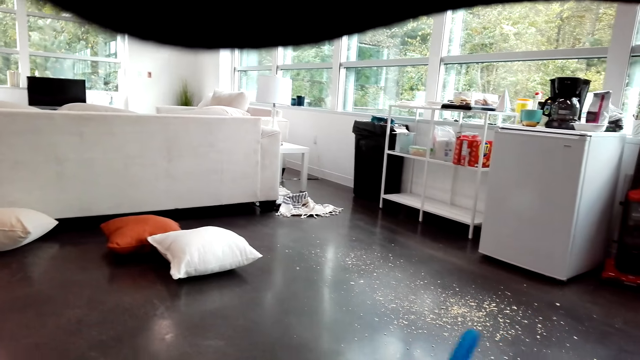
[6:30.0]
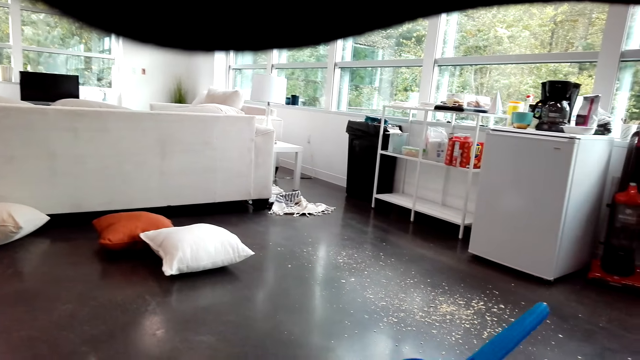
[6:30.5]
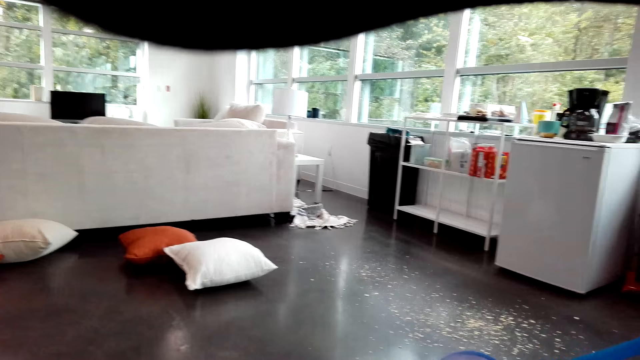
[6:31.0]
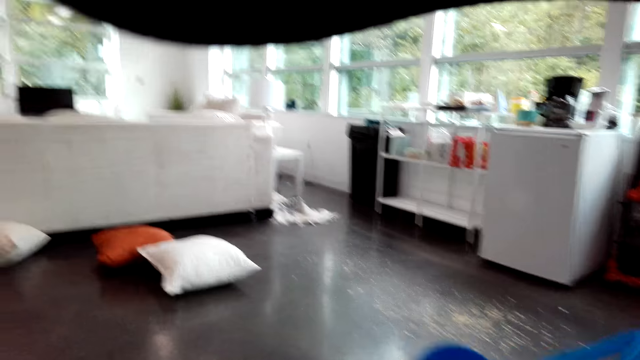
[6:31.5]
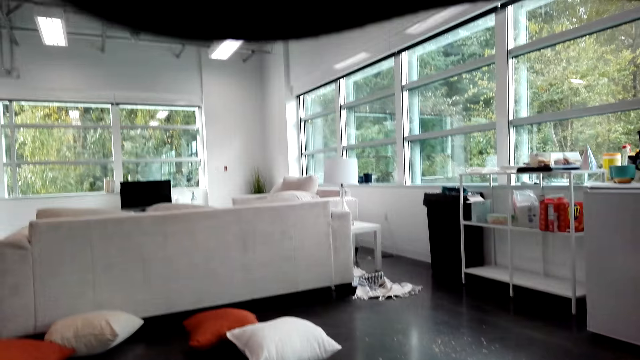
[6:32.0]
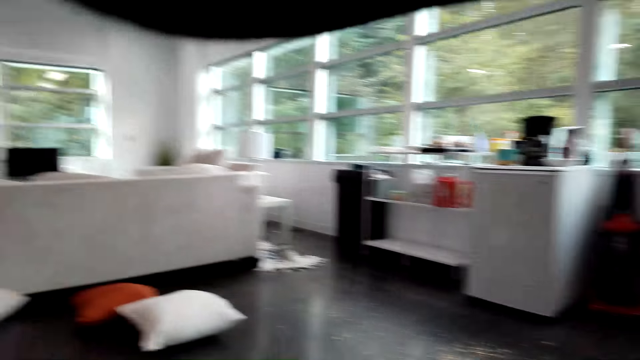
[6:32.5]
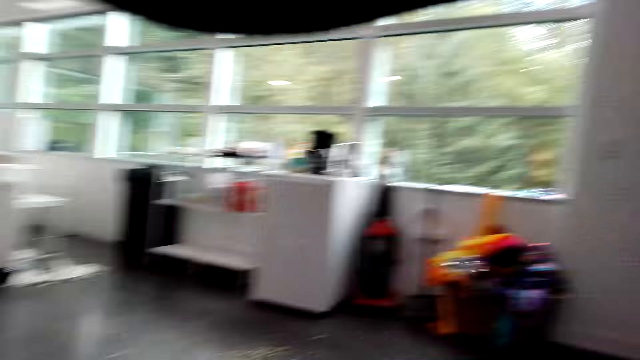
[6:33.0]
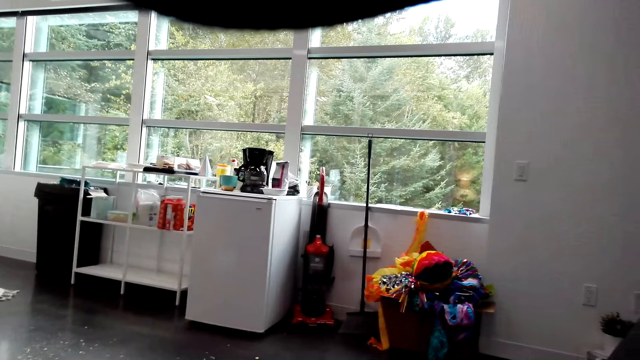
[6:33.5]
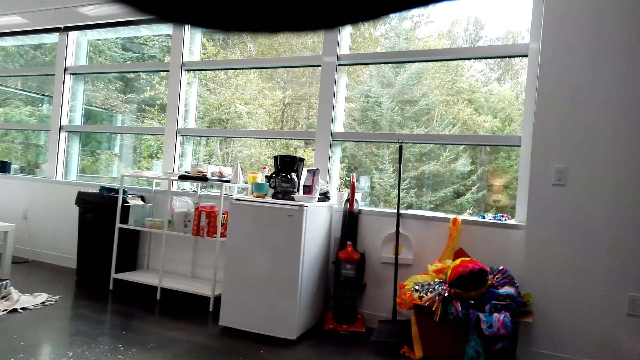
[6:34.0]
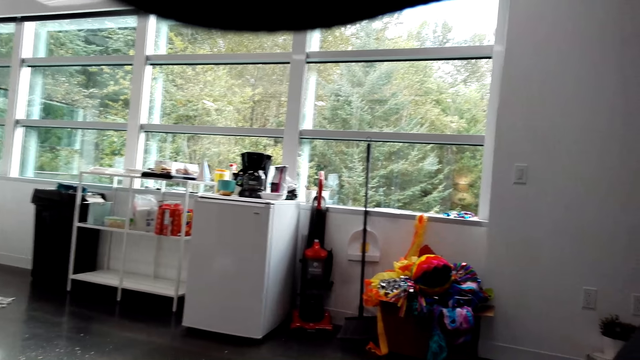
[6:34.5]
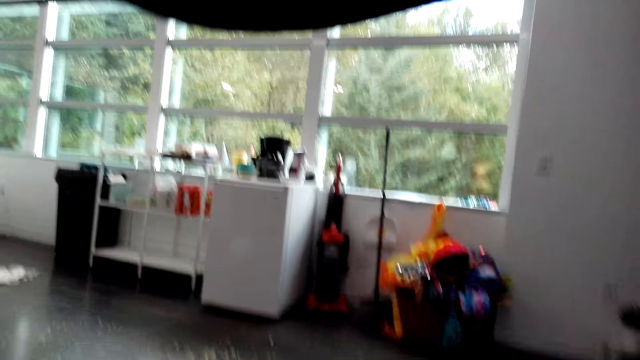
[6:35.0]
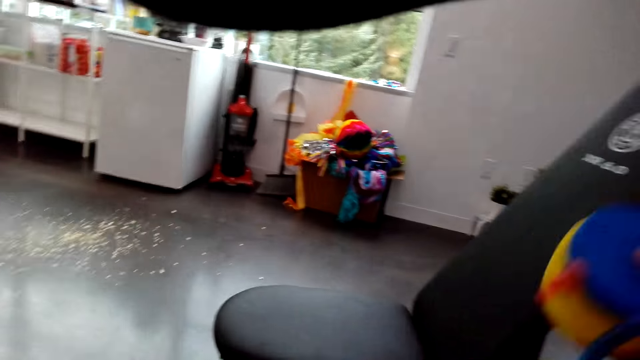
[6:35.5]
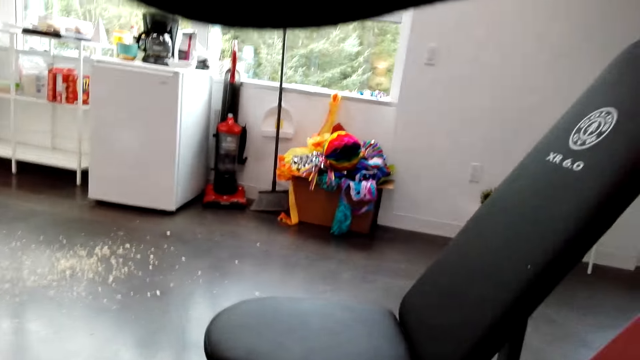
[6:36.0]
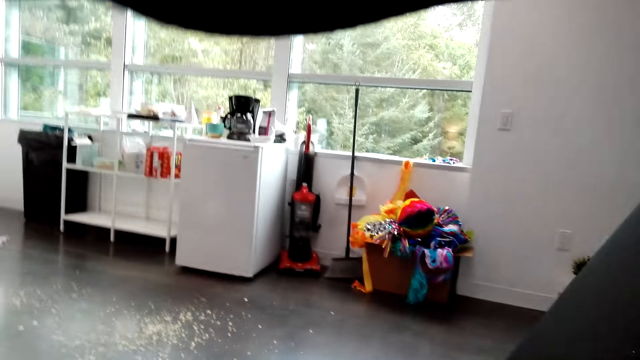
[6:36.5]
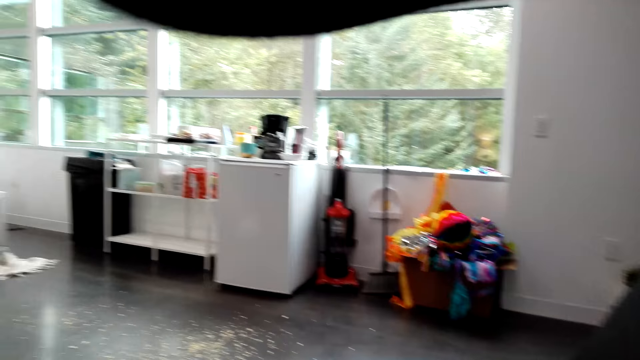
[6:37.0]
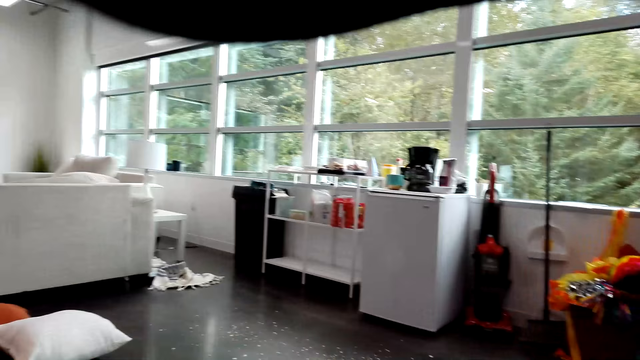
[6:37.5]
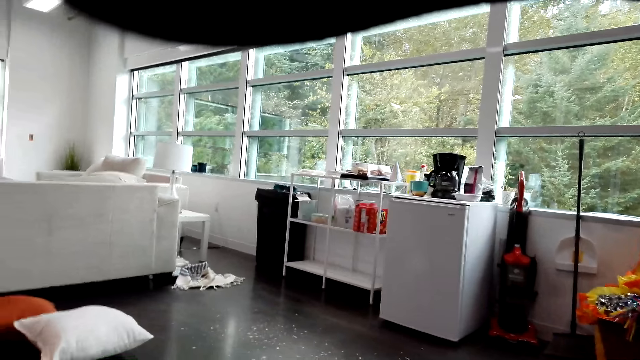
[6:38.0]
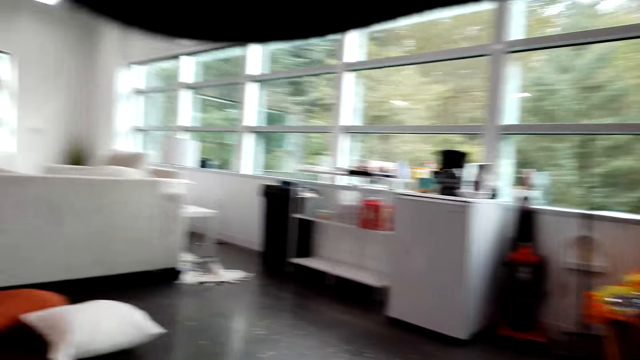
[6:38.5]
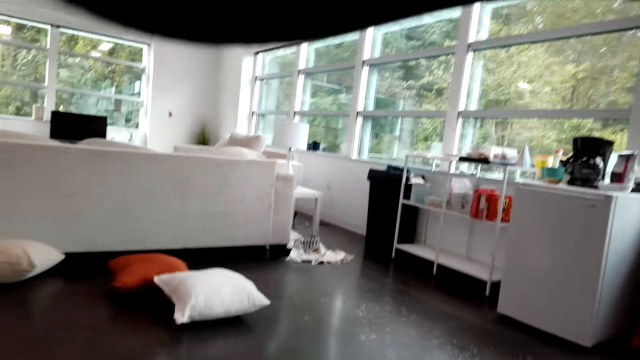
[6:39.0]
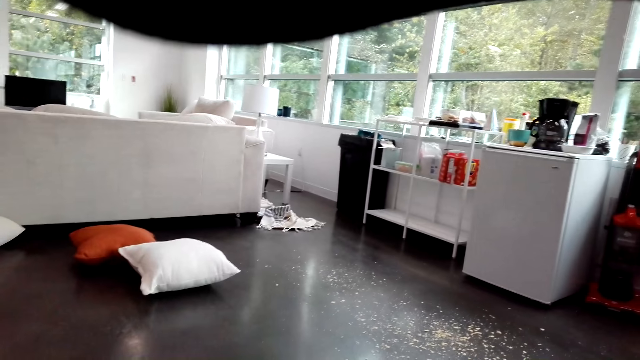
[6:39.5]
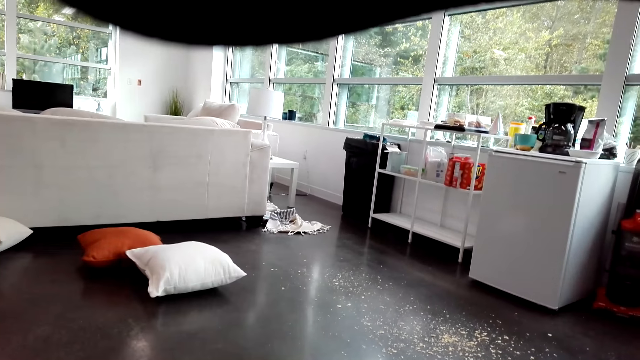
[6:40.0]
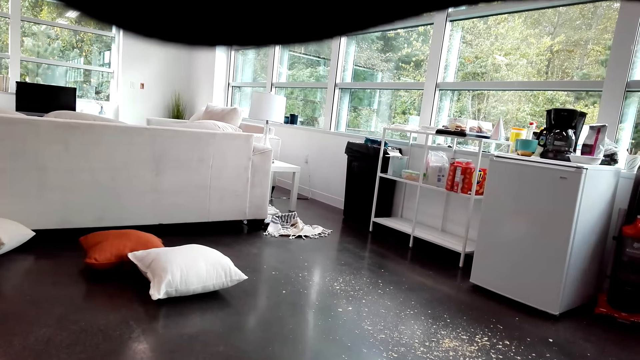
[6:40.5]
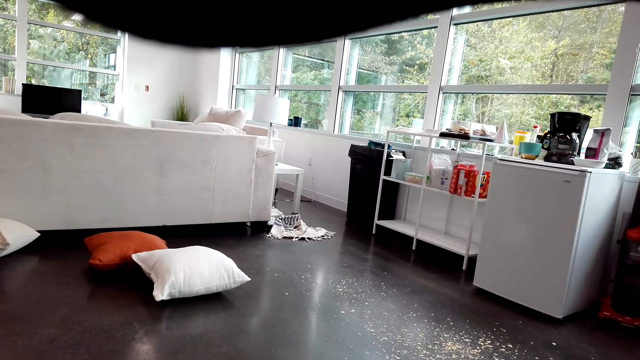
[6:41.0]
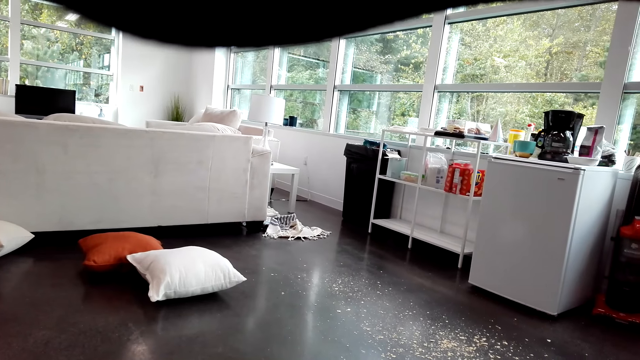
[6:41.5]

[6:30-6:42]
The camera wearer touches a toy. They walk in the room. They touch the toy. They walk in the room.

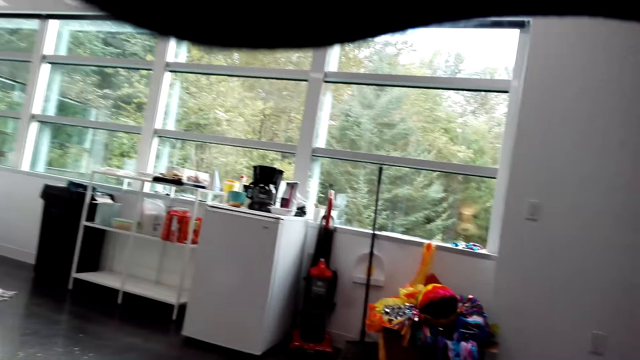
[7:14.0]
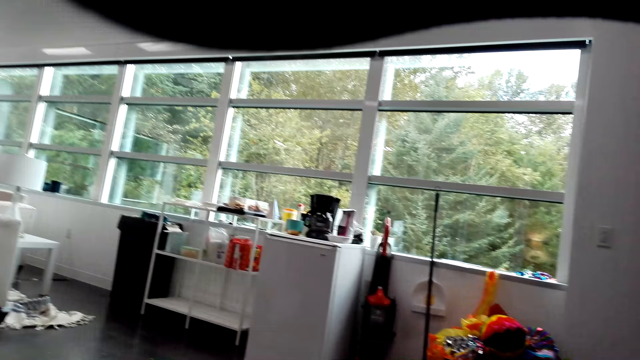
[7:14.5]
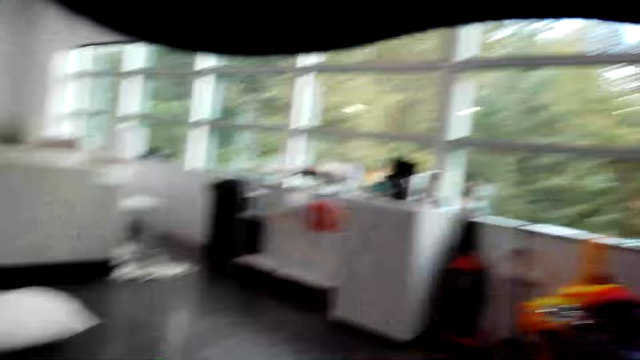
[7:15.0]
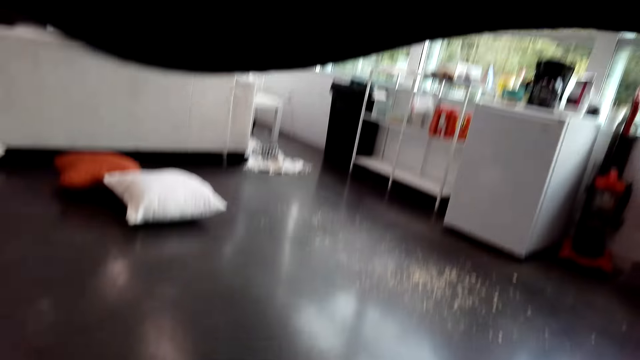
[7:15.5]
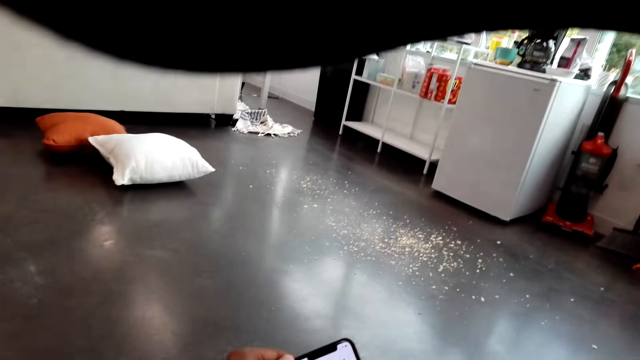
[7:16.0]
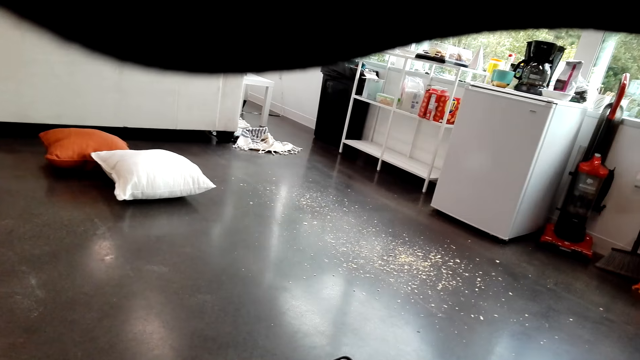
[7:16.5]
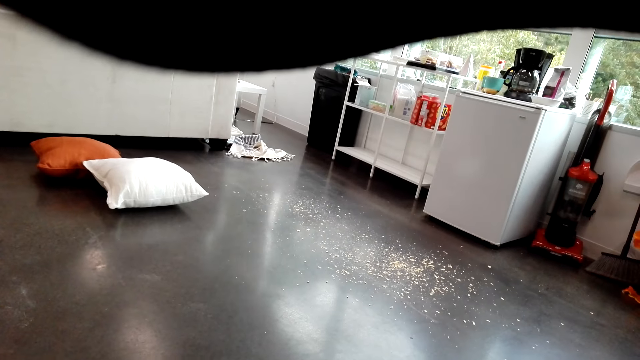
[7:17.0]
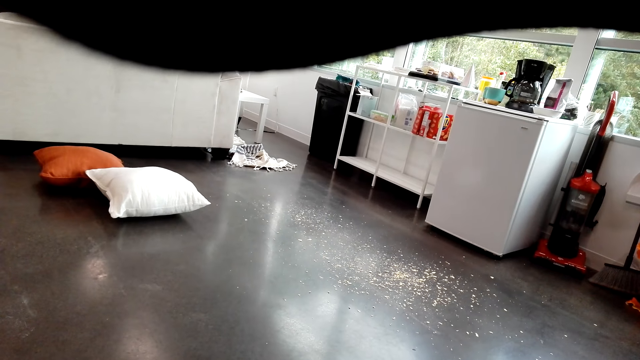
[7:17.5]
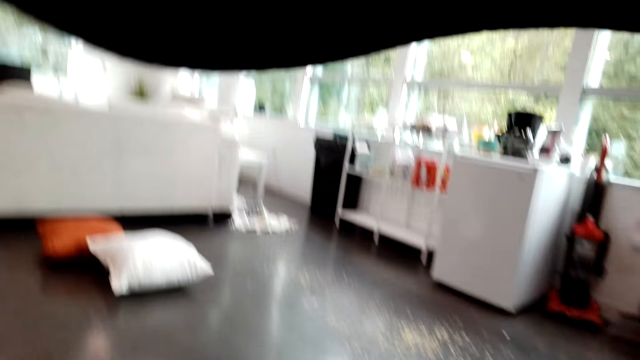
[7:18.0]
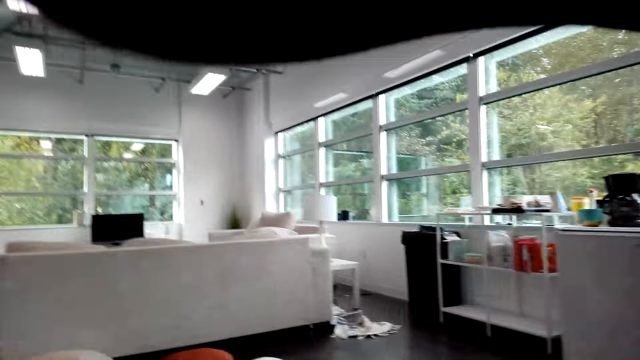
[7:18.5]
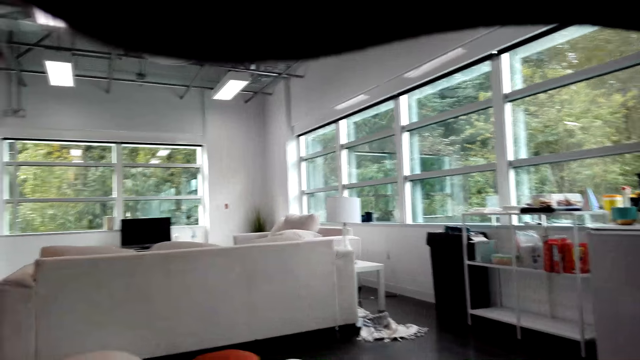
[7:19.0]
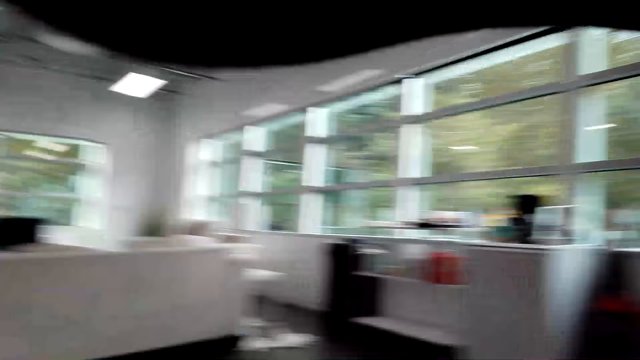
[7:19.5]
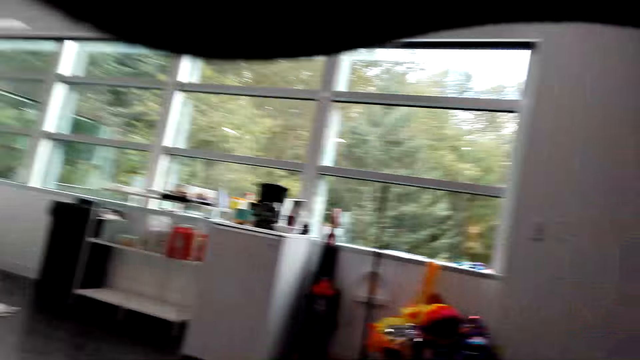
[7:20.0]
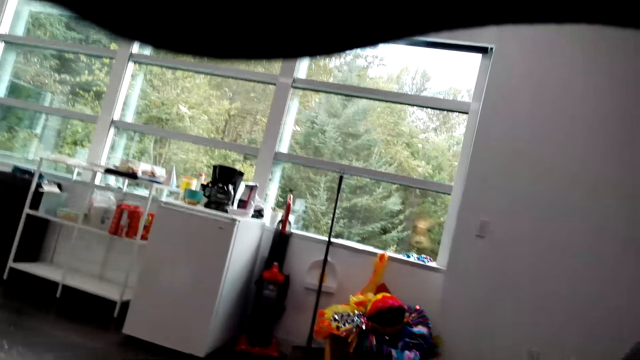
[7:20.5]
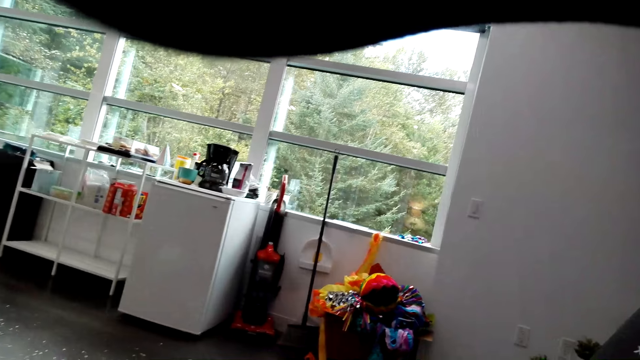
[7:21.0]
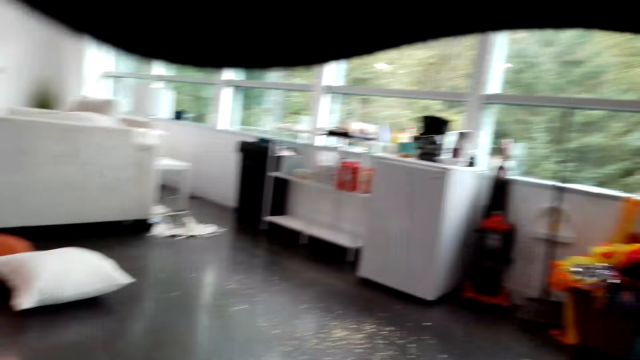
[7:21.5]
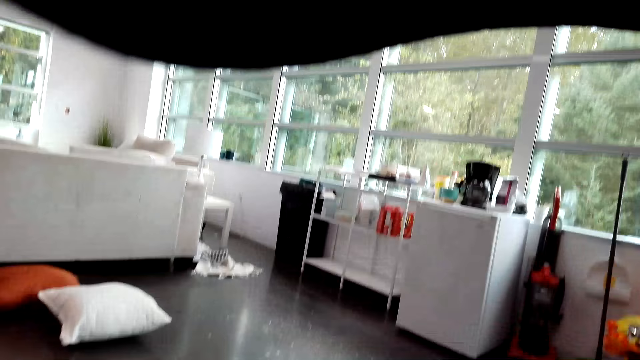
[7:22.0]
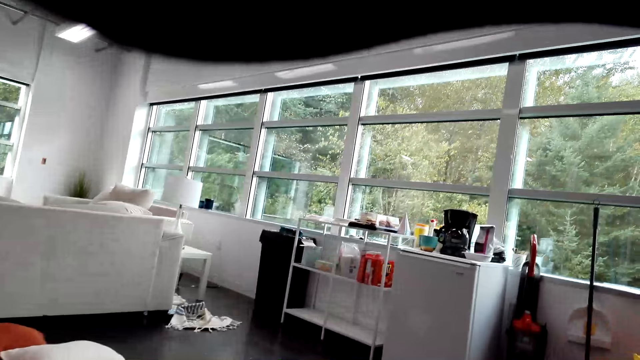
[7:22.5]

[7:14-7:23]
The camera wearer operates a phone. They walk in the room.
